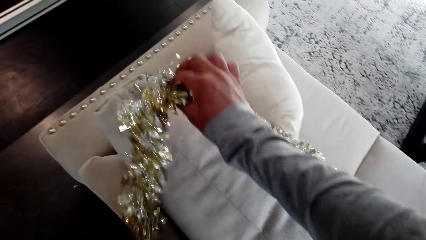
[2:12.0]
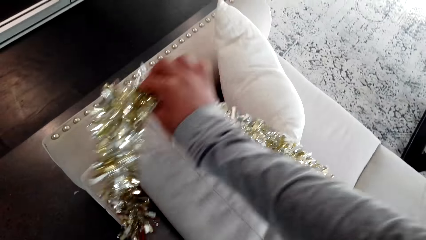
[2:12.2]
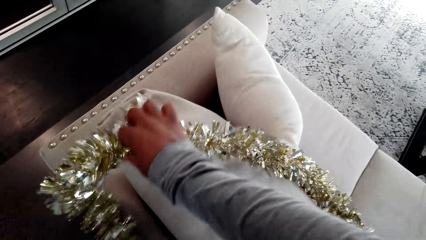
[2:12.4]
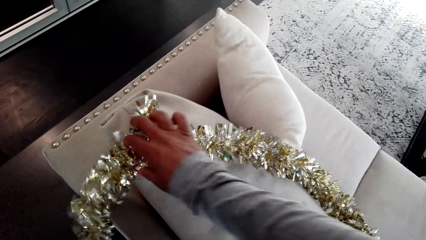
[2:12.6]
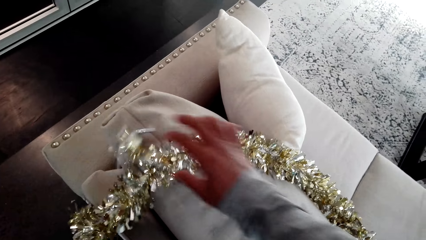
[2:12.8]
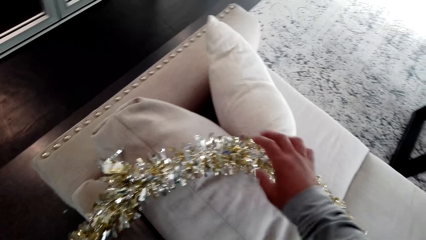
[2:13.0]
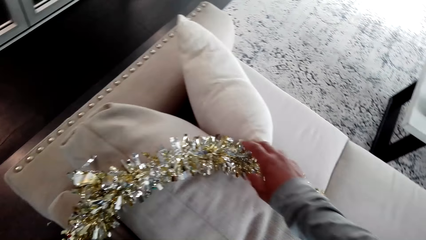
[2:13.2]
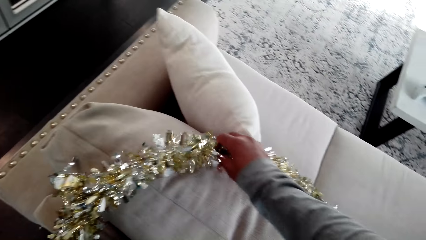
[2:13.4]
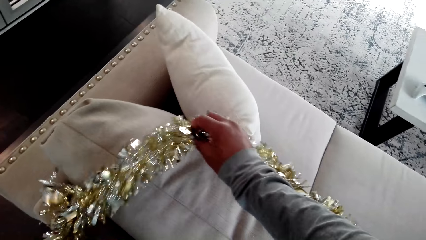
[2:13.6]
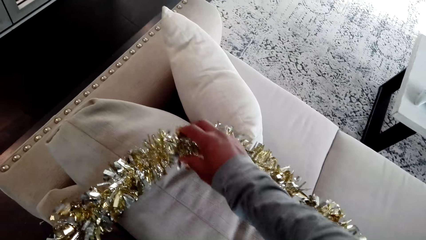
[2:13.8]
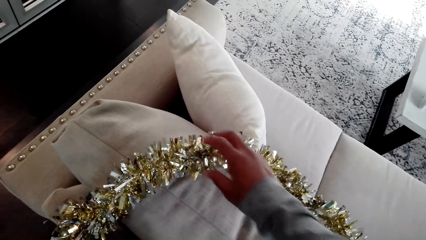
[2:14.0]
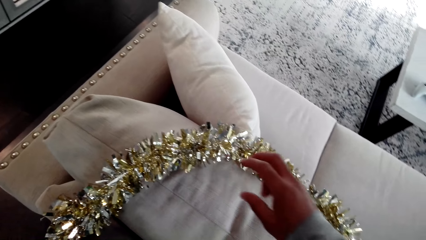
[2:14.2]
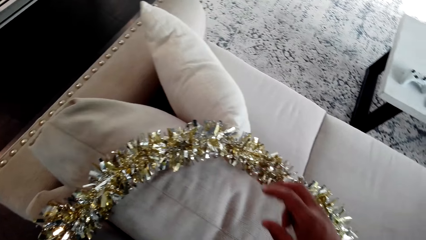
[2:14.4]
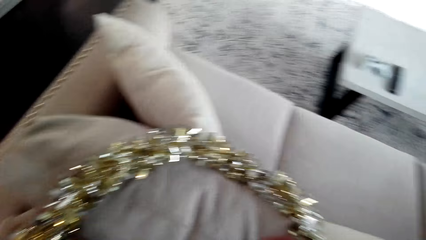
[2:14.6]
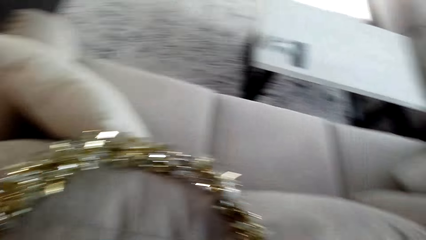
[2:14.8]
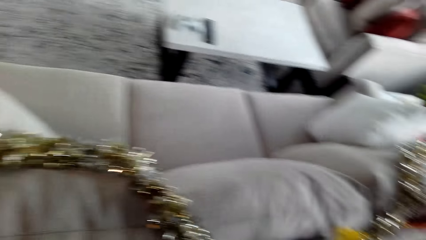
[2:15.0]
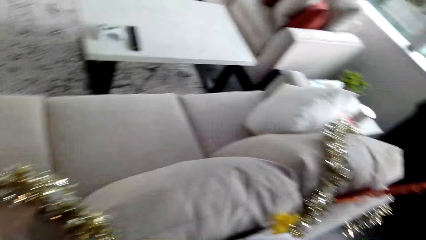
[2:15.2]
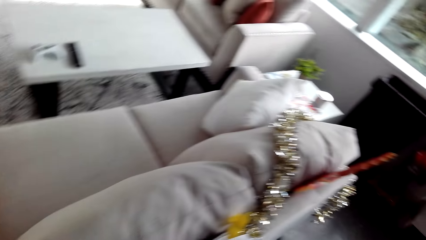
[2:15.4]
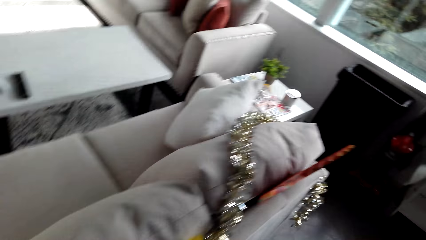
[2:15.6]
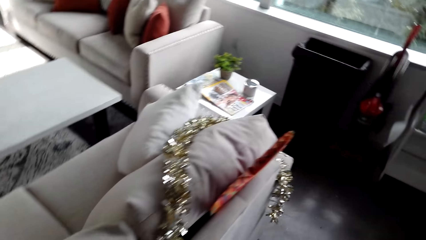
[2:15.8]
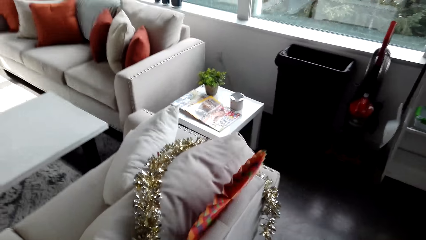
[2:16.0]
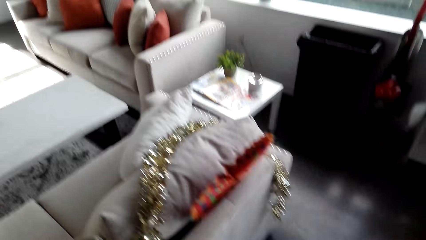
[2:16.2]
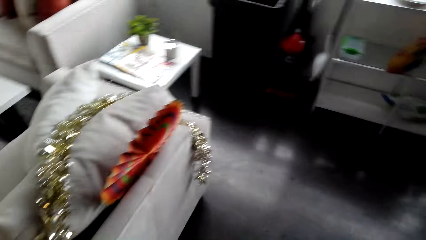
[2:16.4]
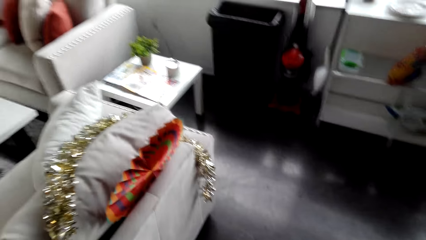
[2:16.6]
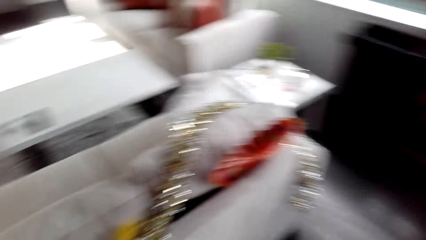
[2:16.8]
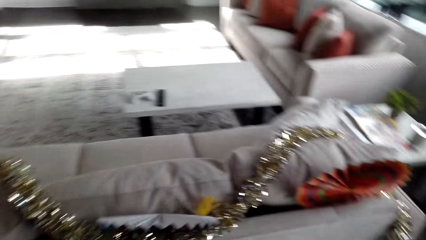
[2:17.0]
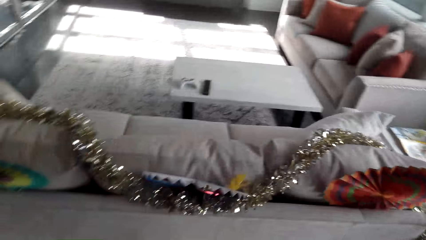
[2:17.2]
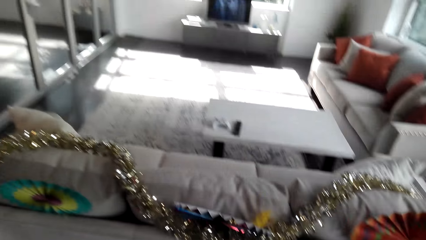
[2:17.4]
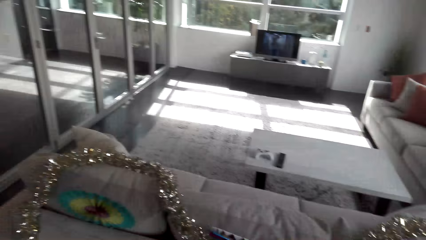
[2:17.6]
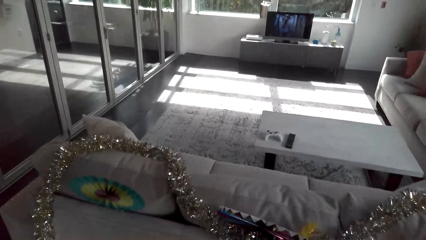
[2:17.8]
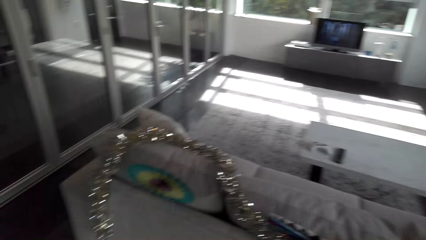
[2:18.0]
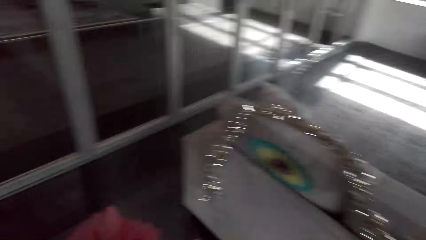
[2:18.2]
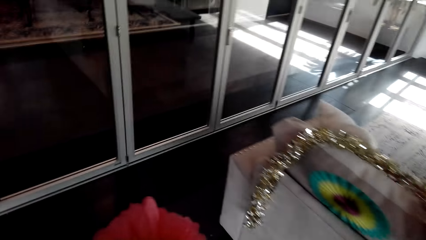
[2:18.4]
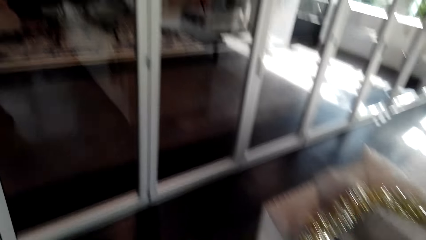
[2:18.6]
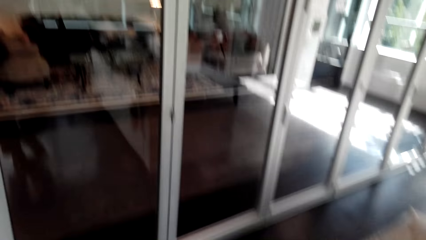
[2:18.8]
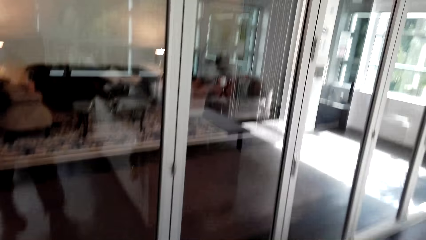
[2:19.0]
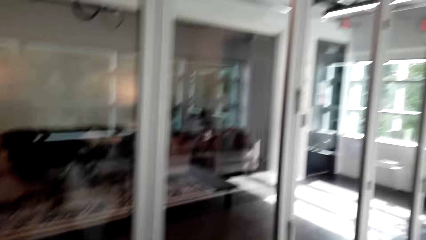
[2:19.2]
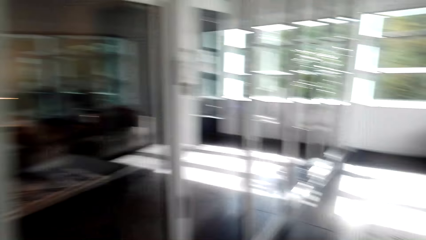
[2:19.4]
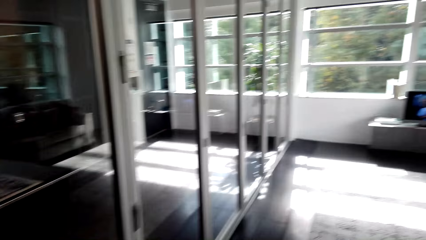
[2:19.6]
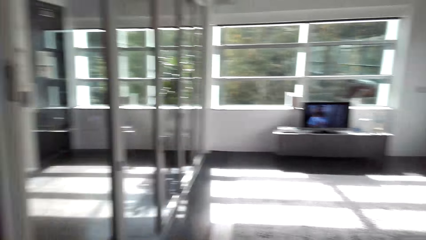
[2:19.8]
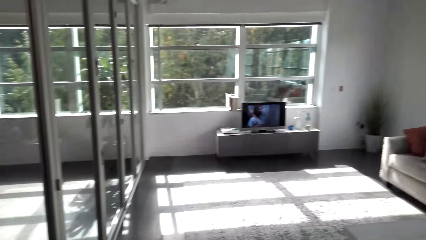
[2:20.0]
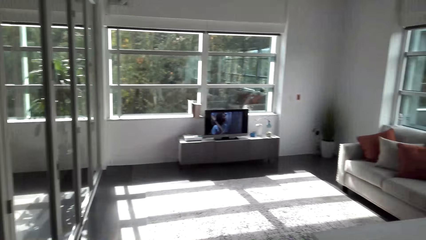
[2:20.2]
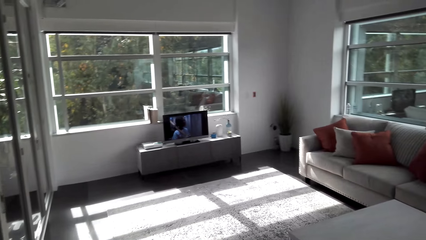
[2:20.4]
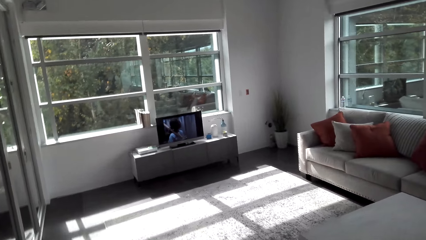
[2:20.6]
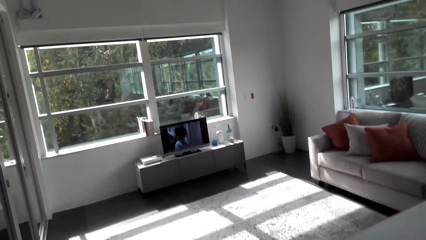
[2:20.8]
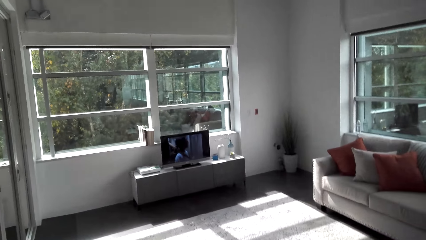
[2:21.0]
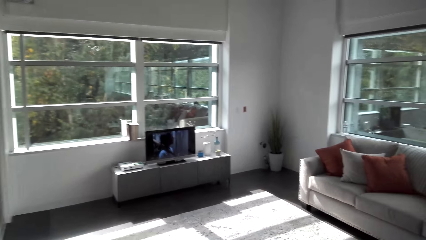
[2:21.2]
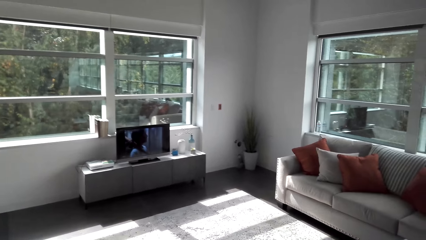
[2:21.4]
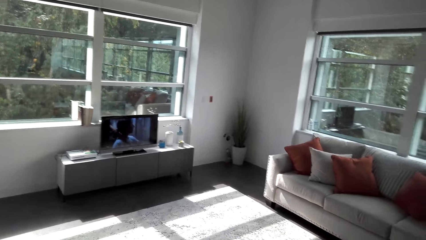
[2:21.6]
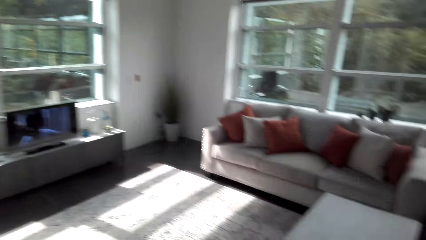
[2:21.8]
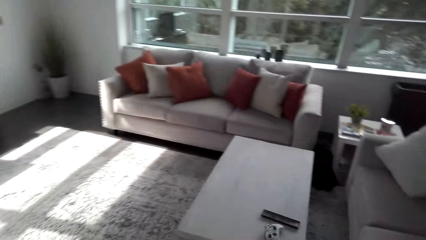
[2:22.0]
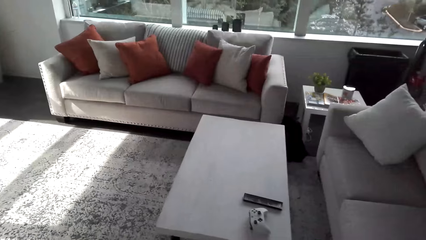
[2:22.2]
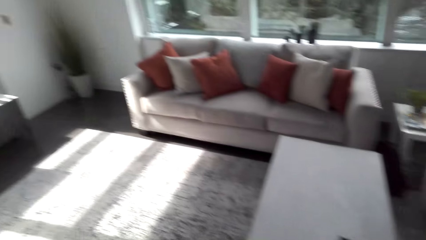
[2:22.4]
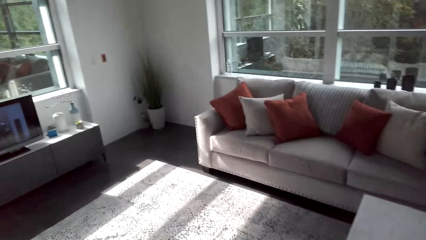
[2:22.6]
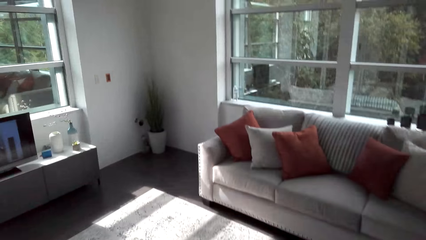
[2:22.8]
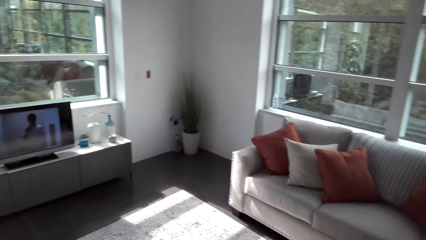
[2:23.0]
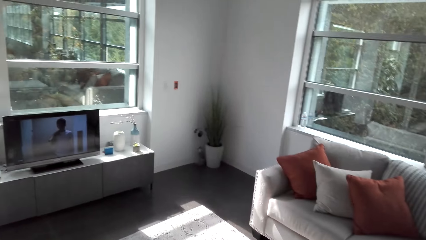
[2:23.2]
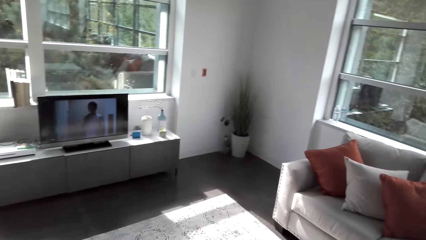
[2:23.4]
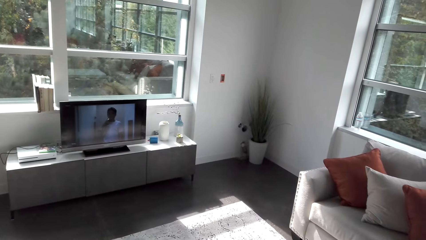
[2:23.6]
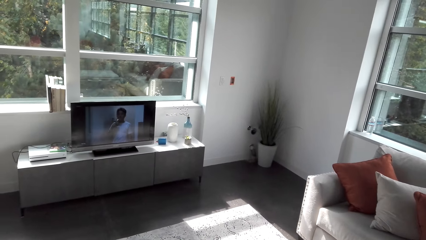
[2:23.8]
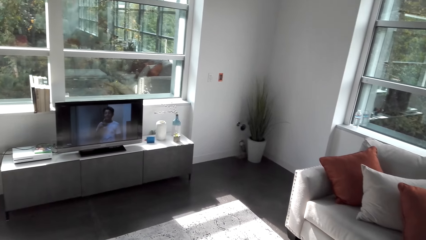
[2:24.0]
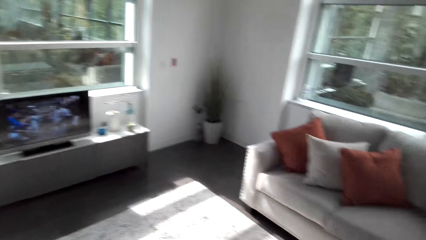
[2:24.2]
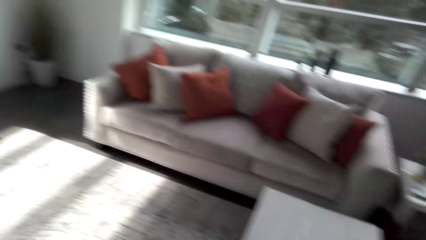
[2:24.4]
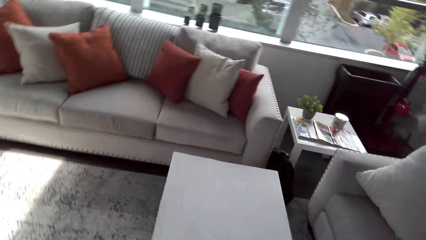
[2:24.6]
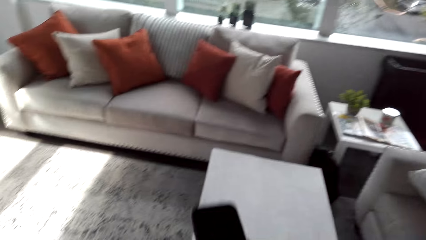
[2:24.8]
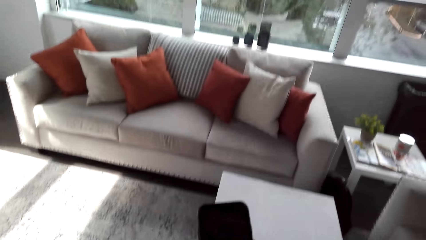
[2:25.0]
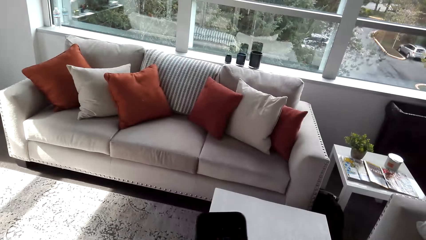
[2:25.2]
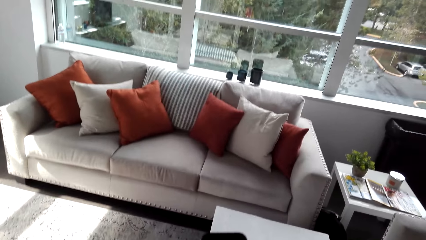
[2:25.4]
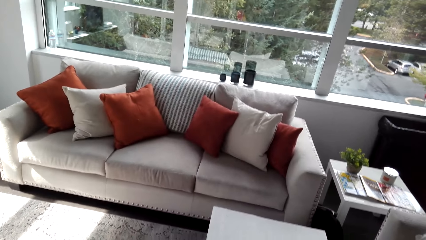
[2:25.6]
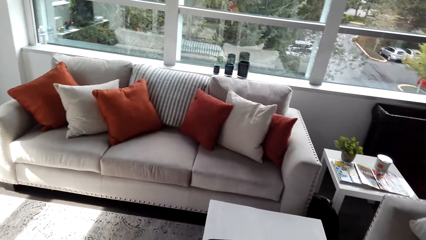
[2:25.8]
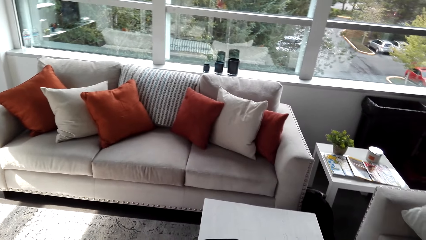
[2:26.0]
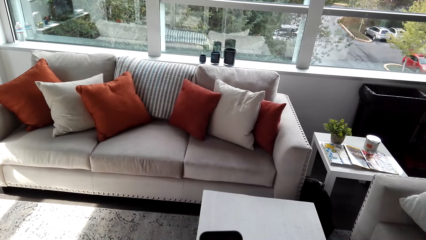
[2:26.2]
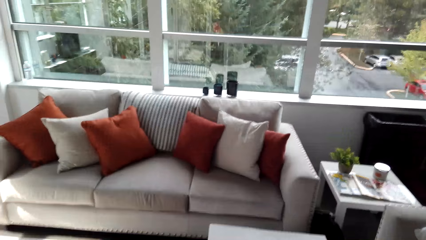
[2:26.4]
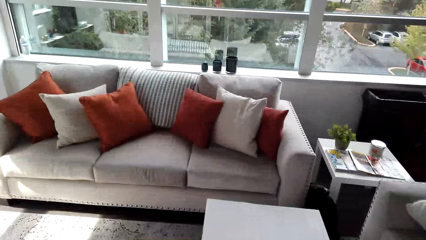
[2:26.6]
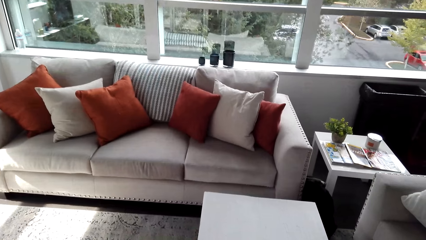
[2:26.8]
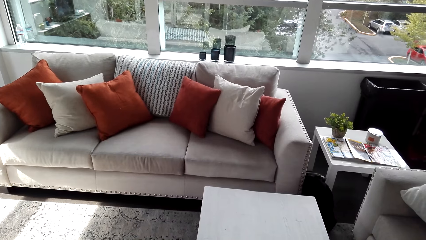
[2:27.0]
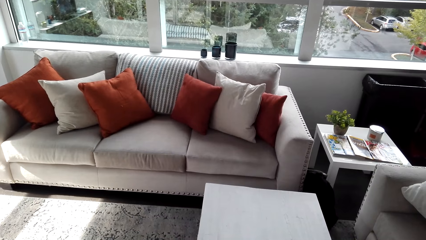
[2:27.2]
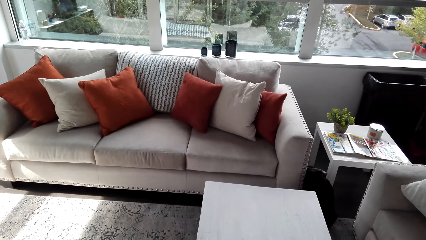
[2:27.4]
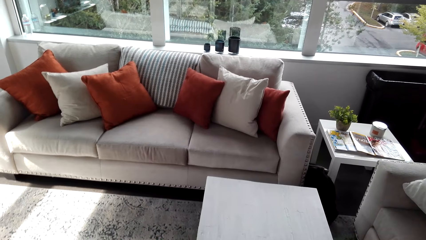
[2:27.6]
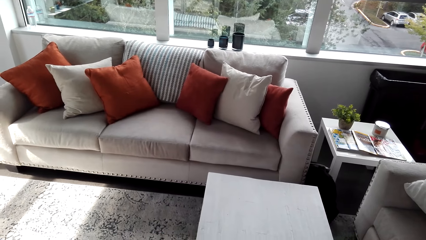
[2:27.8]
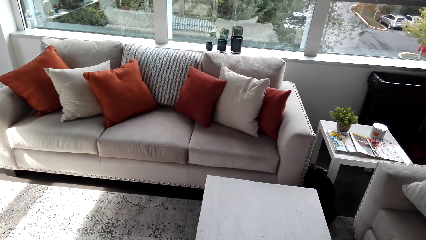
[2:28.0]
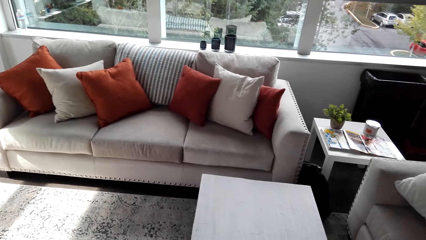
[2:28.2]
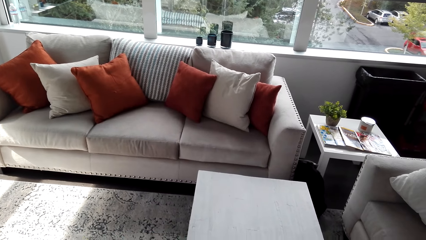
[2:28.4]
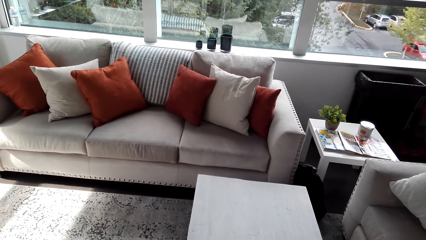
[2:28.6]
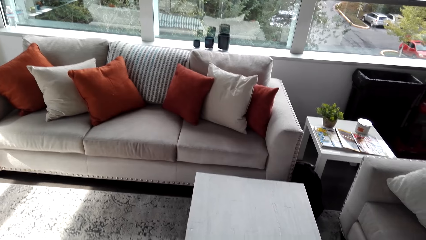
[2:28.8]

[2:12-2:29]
The camera wearer walks around the living room. He checks his phone.
